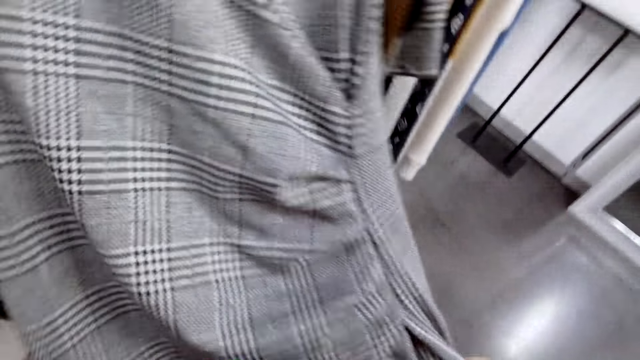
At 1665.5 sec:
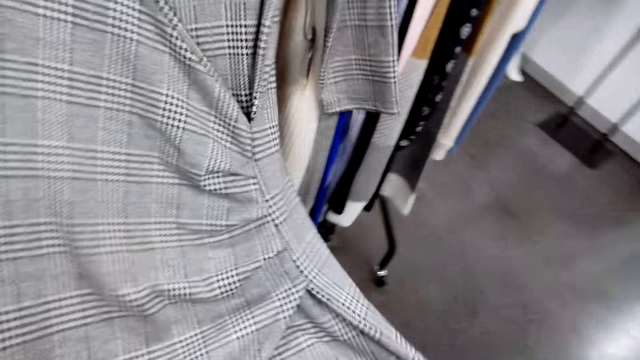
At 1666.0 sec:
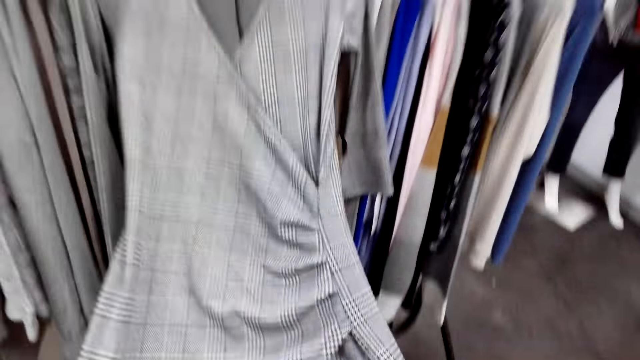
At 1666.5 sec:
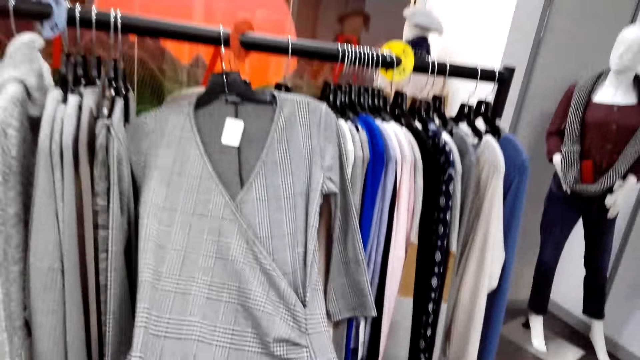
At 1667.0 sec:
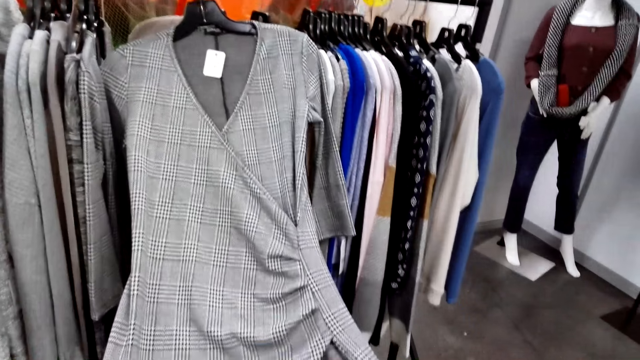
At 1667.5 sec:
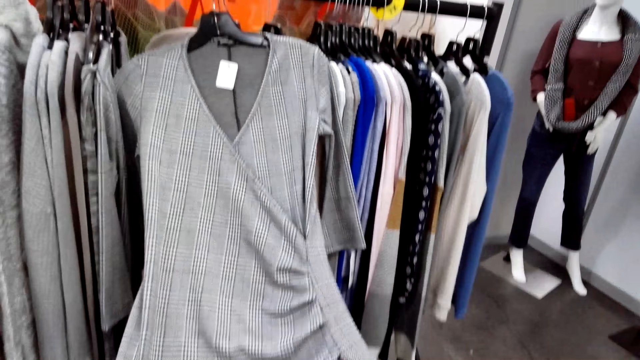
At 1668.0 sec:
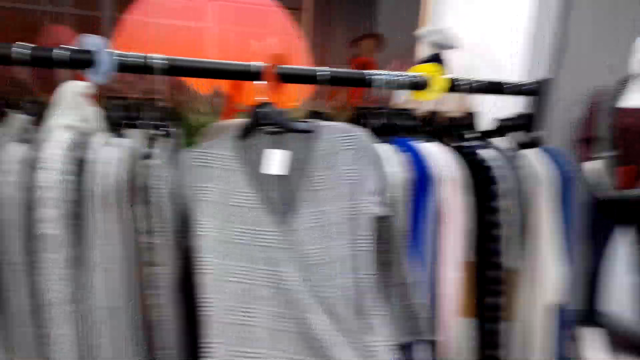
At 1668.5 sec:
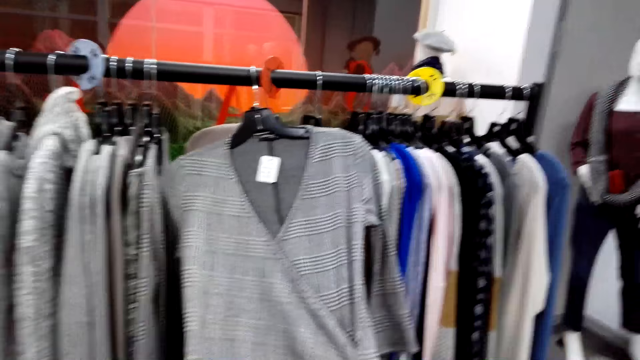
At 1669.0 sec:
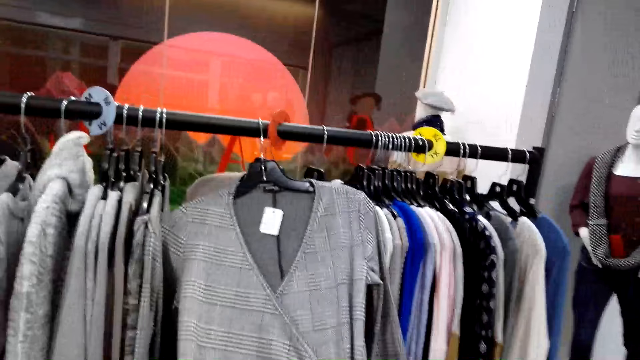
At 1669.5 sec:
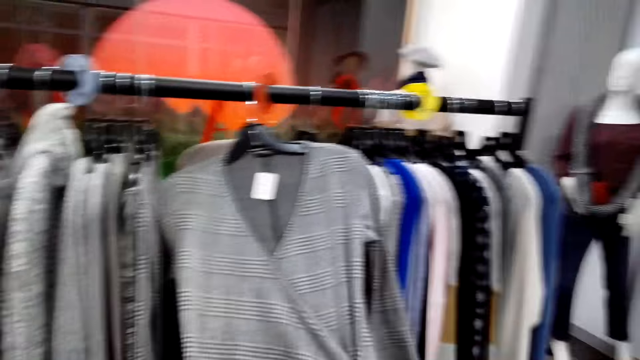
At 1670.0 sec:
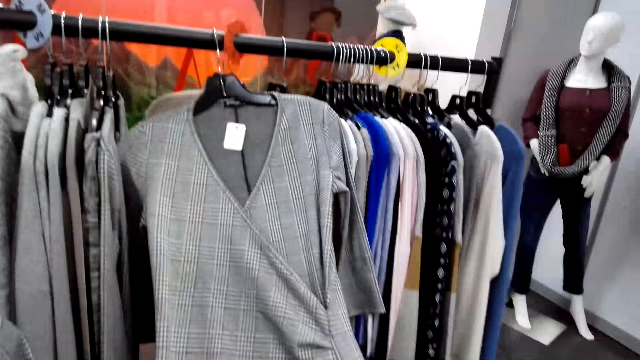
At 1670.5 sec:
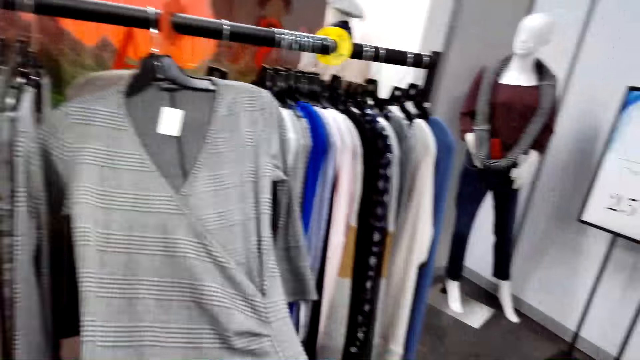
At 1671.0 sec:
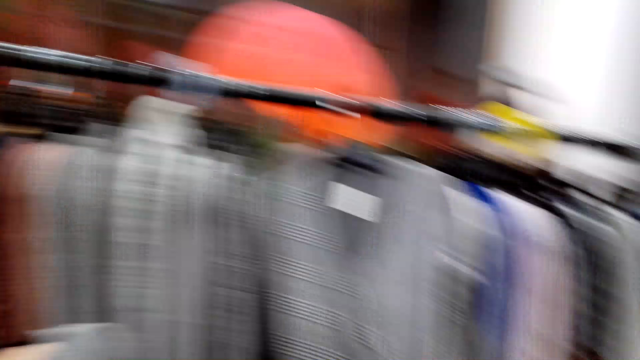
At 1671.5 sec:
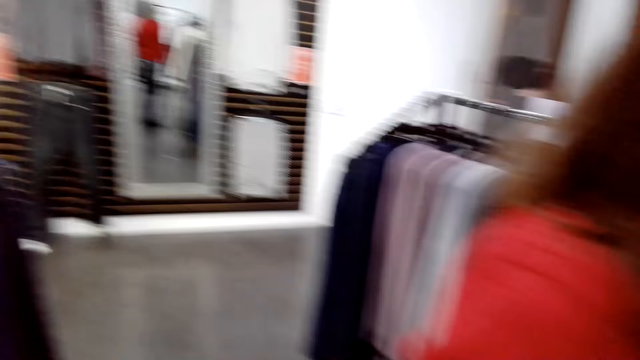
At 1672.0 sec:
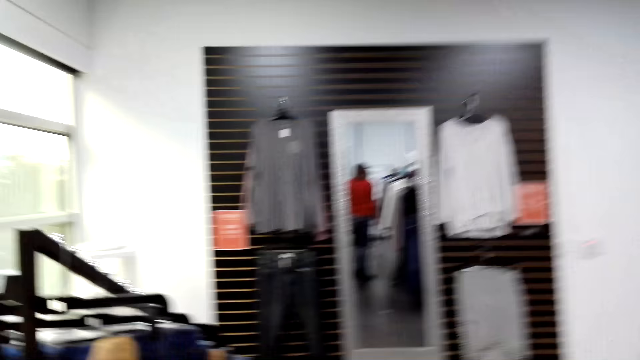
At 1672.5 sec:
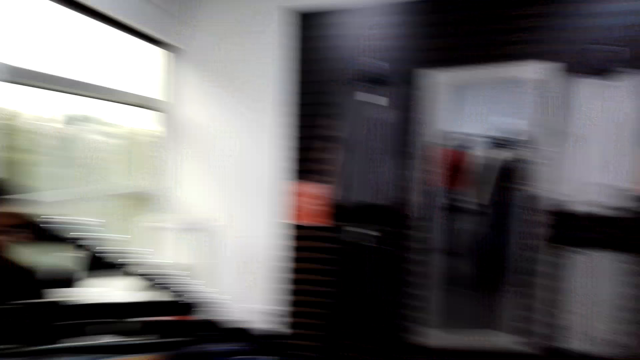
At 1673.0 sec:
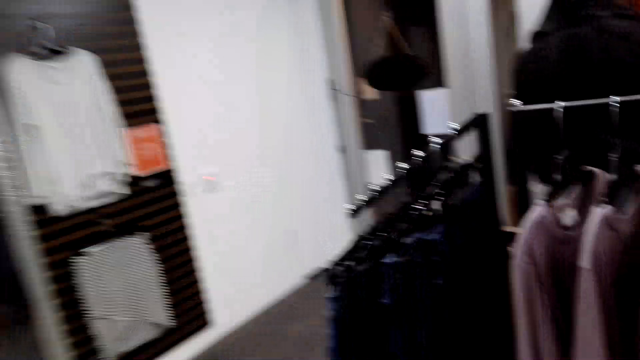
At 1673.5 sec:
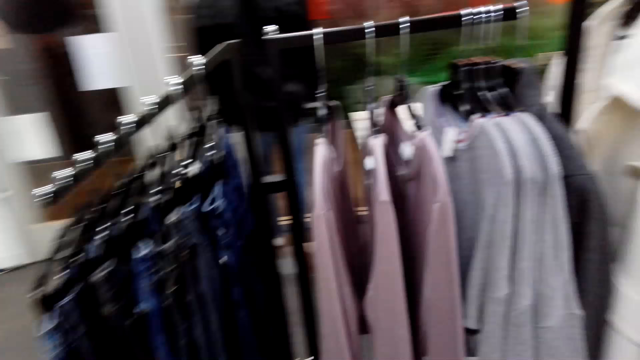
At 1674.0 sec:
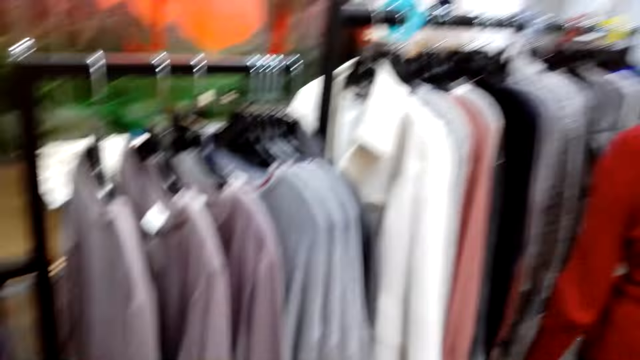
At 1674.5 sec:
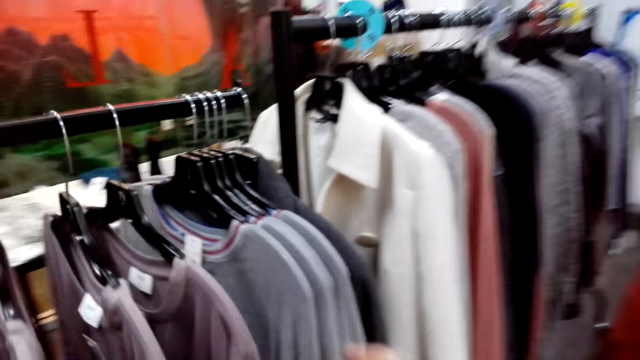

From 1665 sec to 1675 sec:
The camera wearer stares at a blouse. A lady stands beside the camera wearer. The camera wearer looks around. A man sits on a chair. The camera wearer walks around the boutique.

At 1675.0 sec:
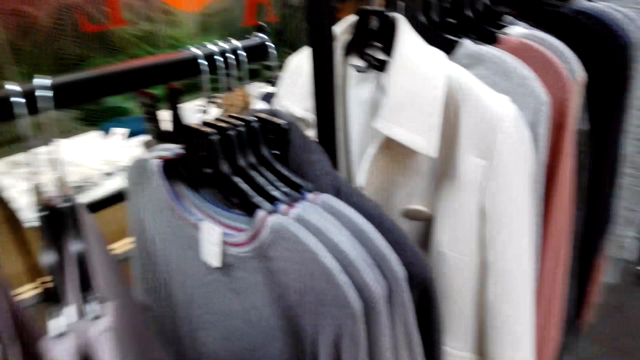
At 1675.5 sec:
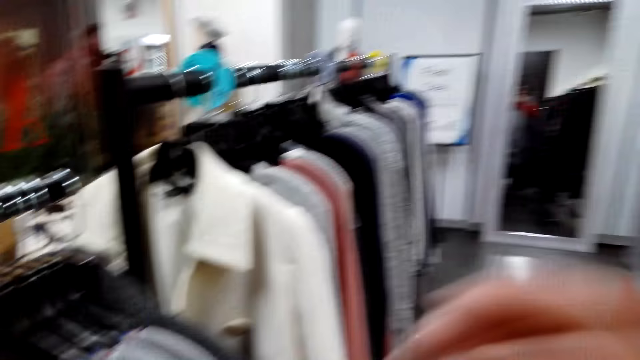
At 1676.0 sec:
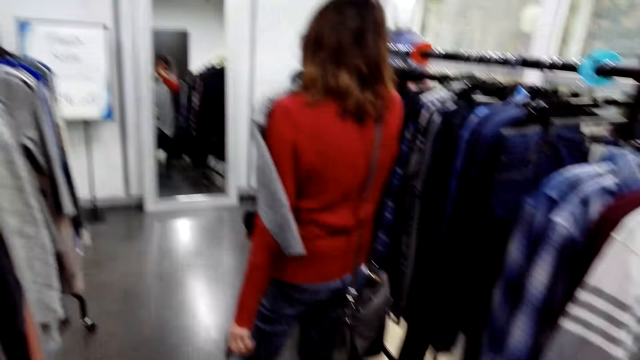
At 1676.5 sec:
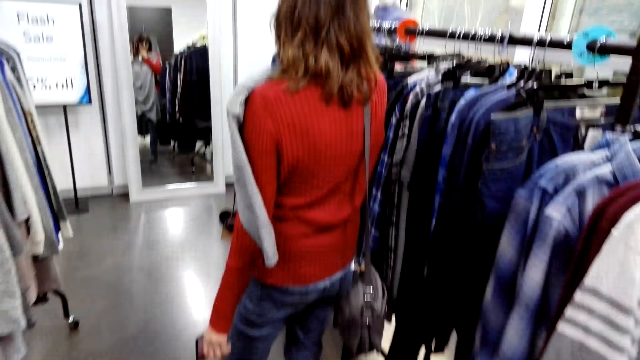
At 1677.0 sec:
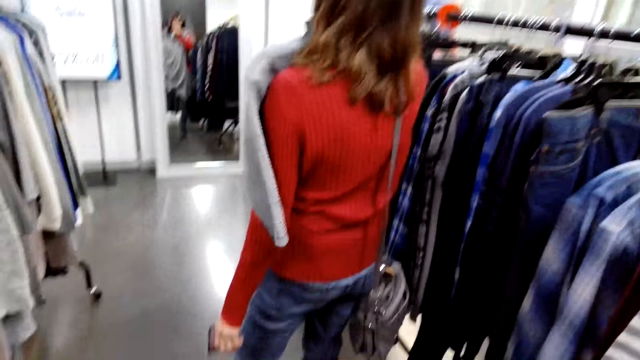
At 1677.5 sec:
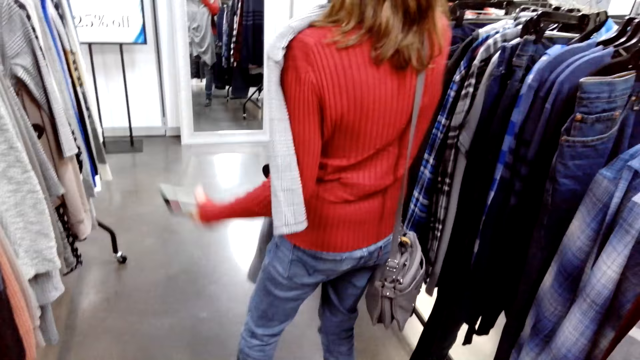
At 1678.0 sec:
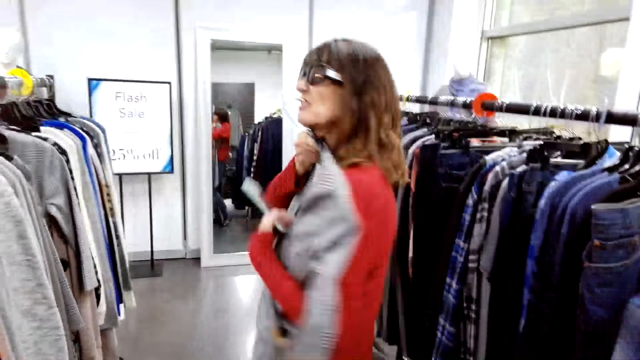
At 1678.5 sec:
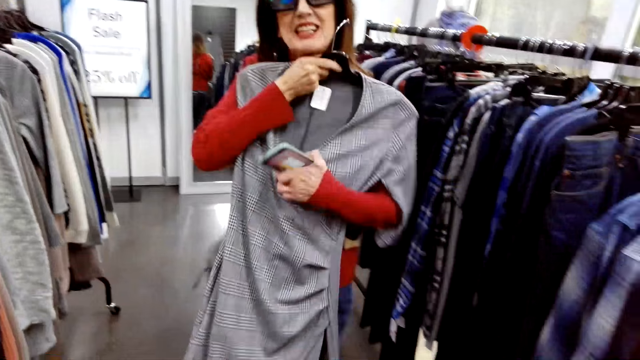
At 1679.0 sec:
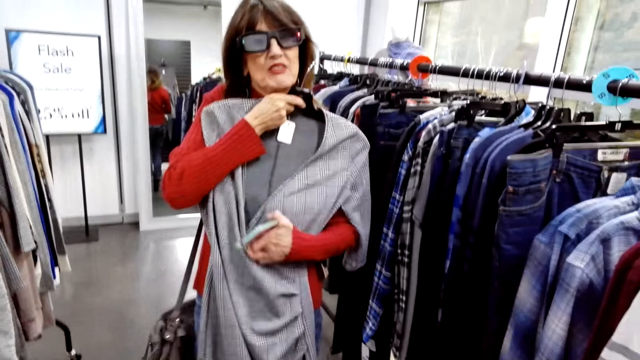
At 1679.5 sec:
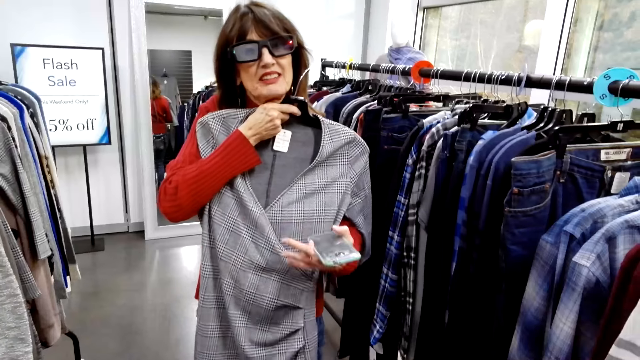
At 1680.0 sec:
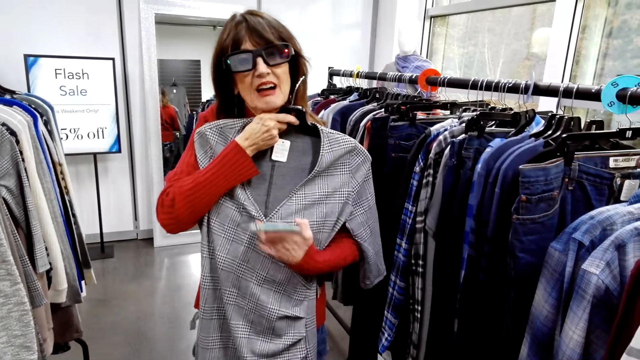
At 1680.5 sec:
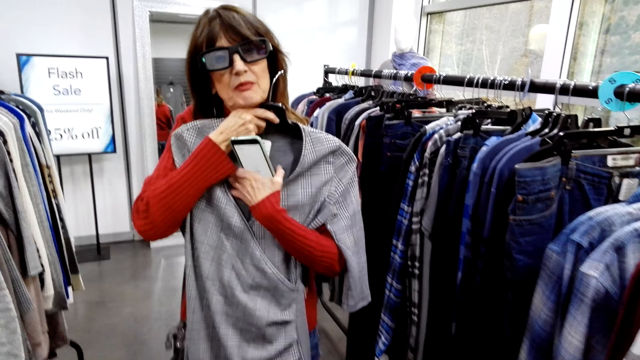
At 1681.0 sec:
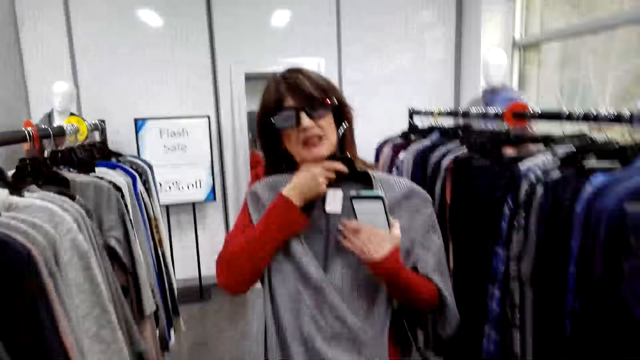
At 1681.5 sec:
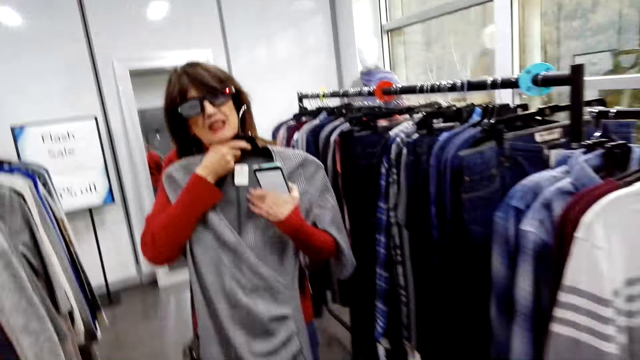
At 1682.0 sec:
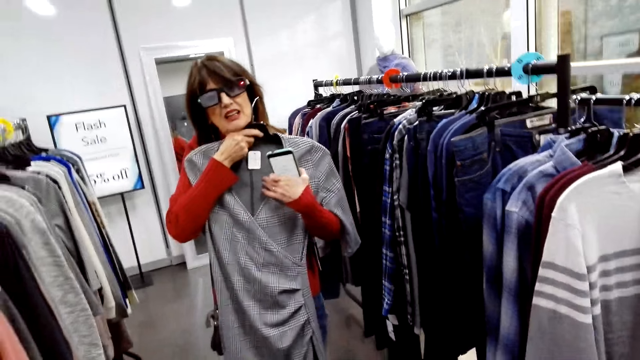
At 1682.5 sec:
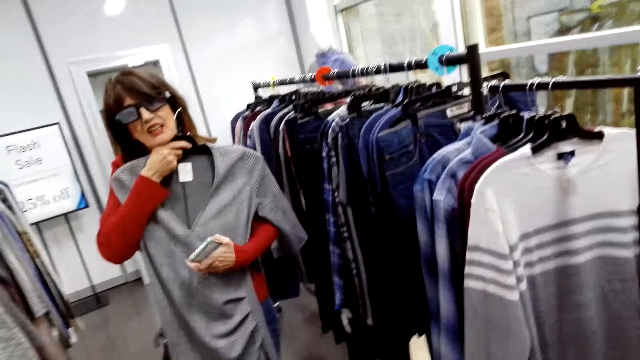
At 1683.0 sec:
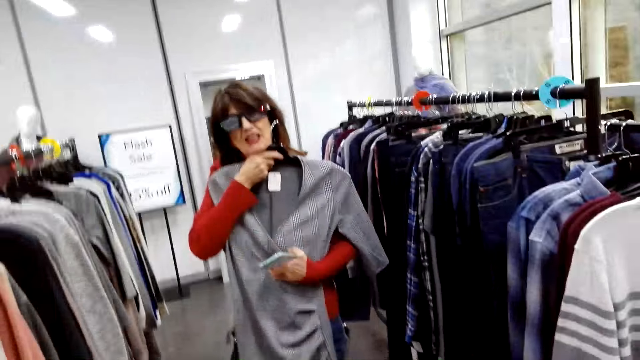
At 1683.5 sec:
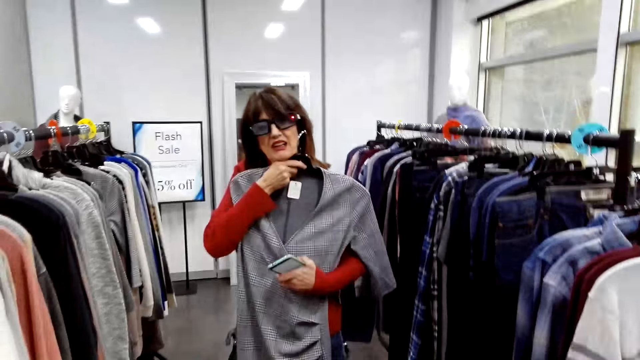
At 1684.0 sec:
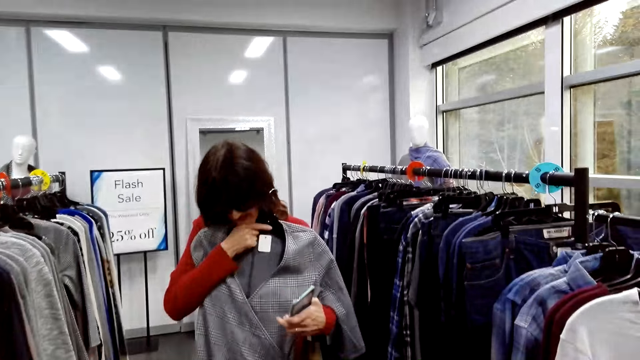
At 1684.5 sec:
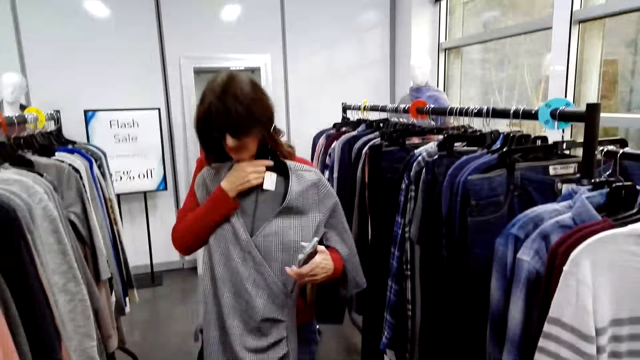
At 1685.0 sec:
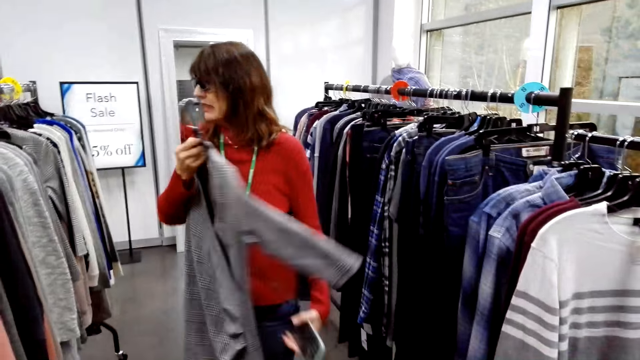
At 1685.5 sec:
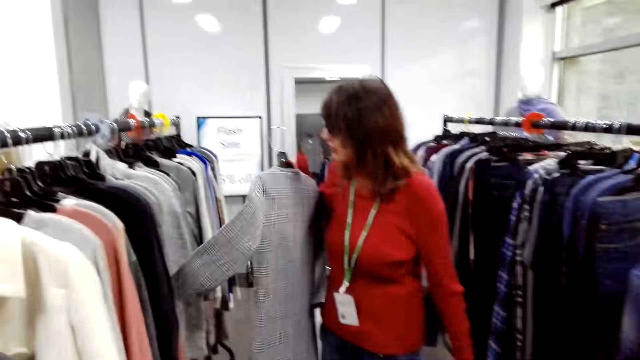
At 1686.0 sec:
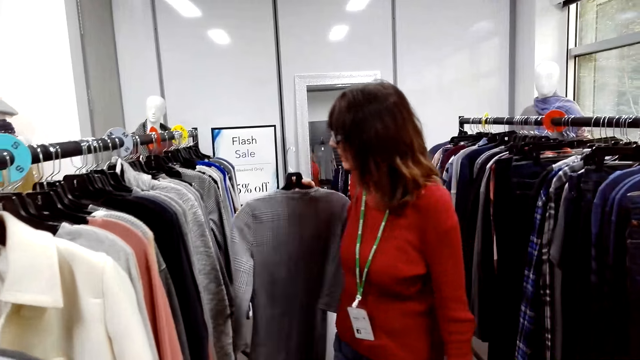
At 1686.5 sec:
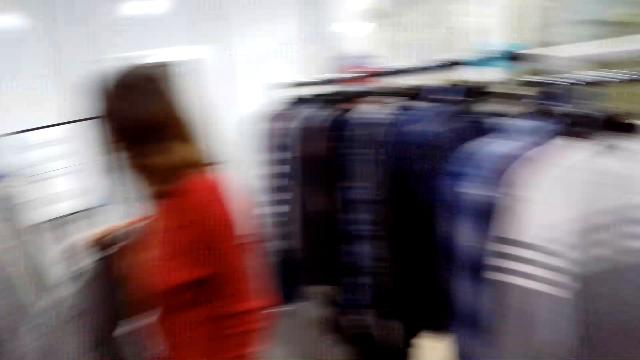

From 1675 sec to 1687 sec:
The camera wearer looks at the clothes. A lady looks at the mirror. The lady turns around and converses with the camera wearer.
